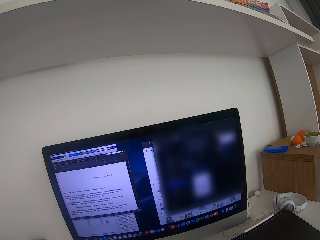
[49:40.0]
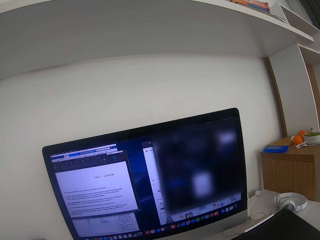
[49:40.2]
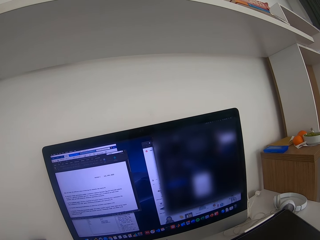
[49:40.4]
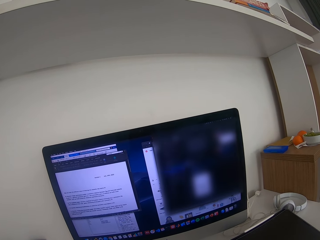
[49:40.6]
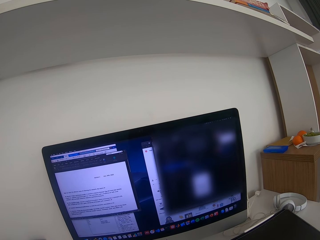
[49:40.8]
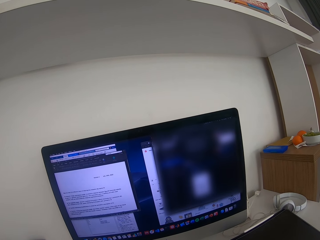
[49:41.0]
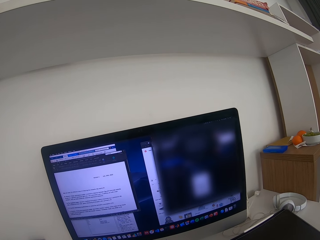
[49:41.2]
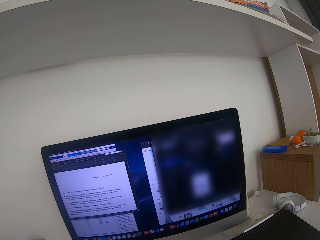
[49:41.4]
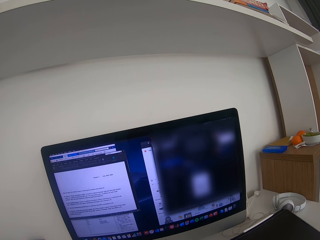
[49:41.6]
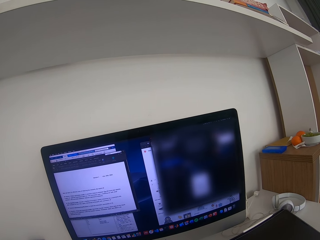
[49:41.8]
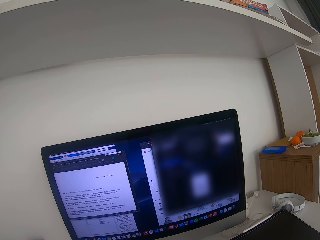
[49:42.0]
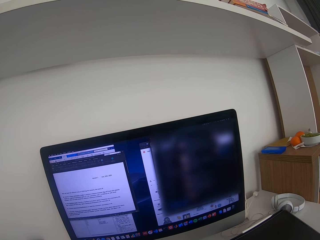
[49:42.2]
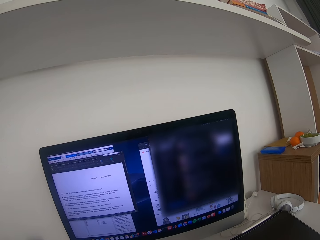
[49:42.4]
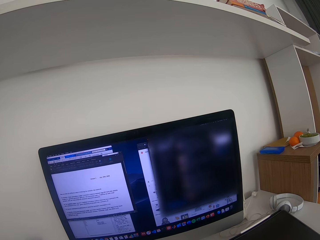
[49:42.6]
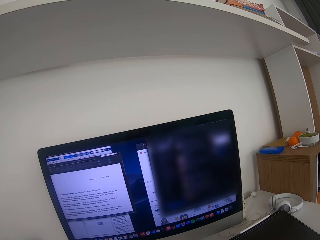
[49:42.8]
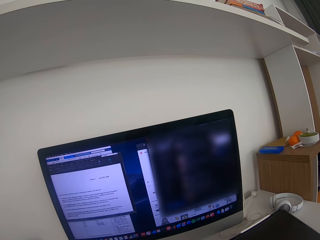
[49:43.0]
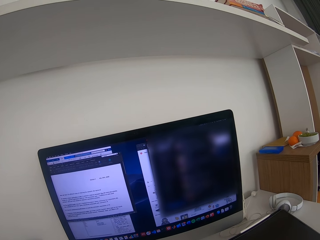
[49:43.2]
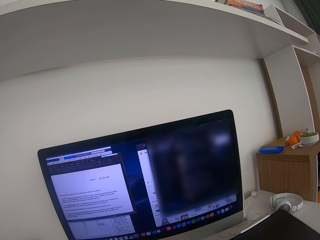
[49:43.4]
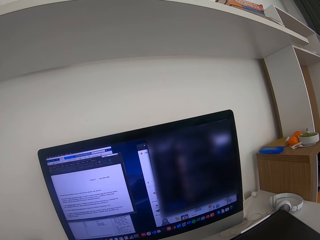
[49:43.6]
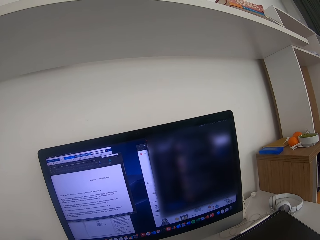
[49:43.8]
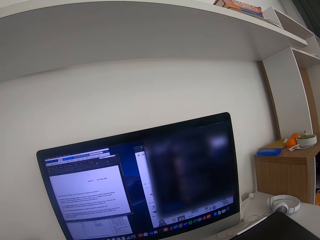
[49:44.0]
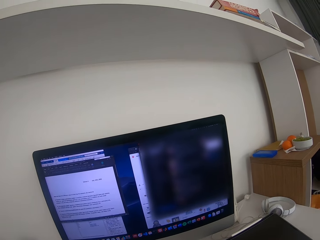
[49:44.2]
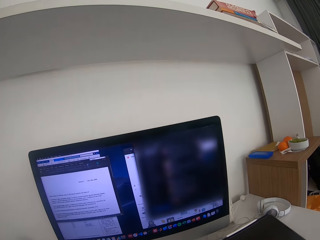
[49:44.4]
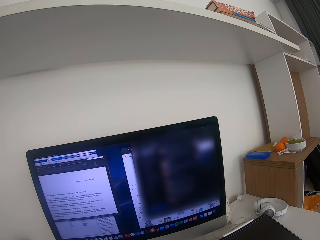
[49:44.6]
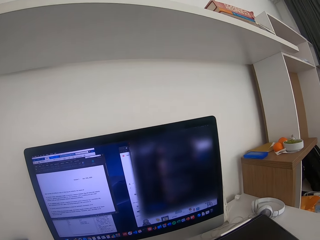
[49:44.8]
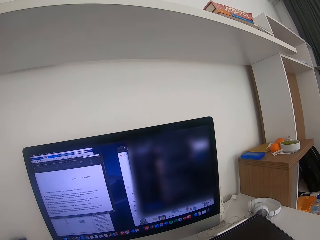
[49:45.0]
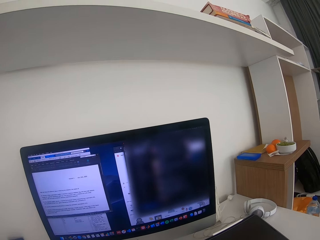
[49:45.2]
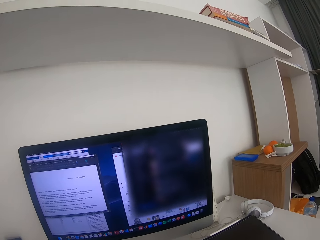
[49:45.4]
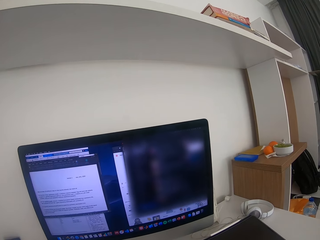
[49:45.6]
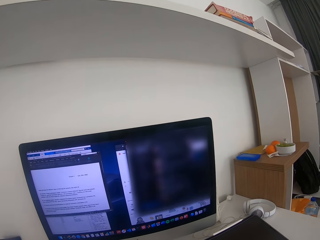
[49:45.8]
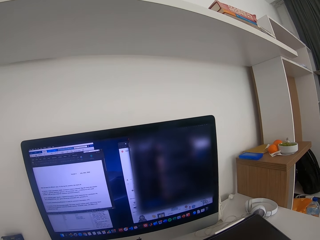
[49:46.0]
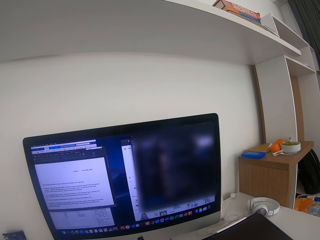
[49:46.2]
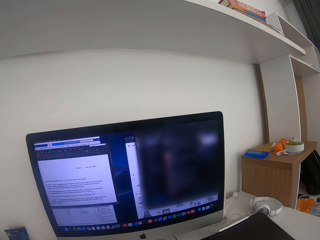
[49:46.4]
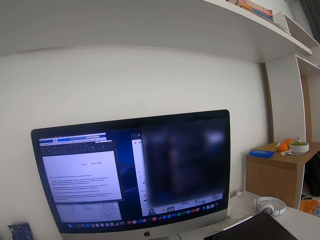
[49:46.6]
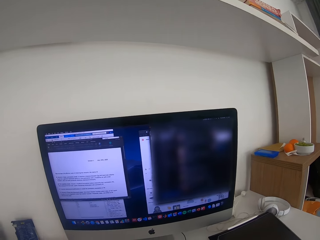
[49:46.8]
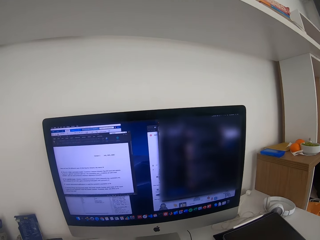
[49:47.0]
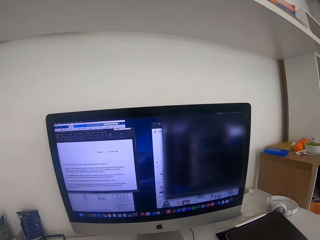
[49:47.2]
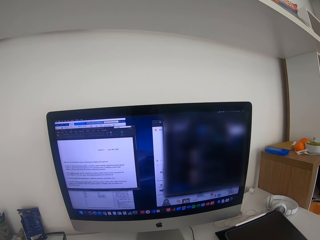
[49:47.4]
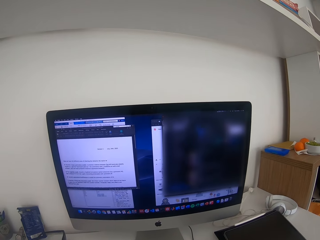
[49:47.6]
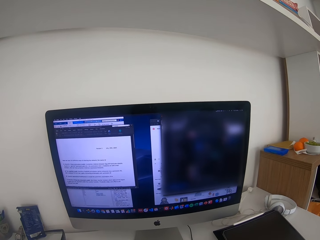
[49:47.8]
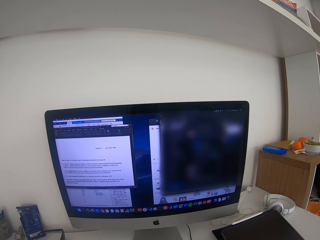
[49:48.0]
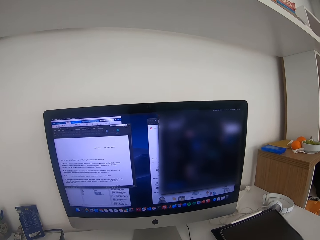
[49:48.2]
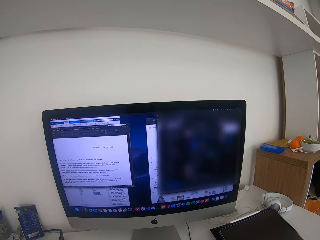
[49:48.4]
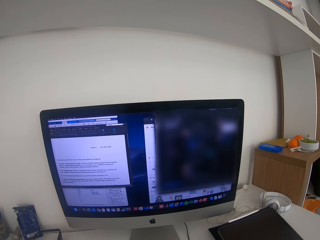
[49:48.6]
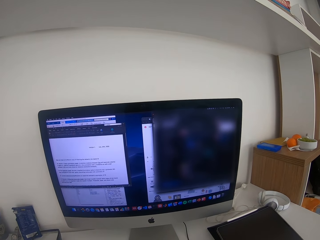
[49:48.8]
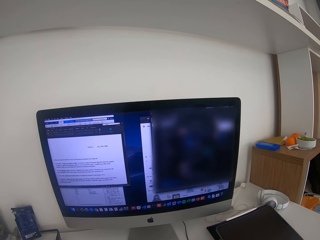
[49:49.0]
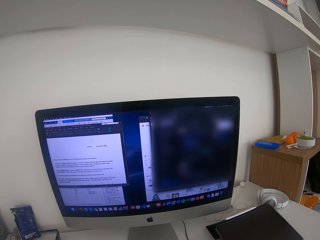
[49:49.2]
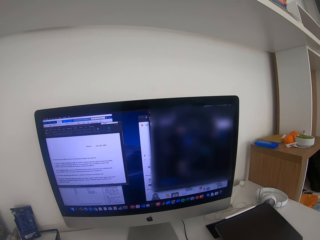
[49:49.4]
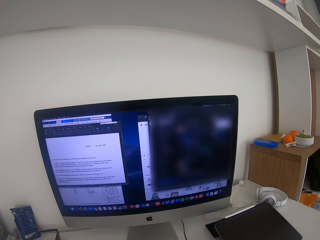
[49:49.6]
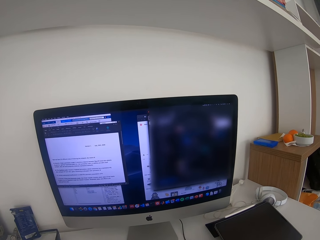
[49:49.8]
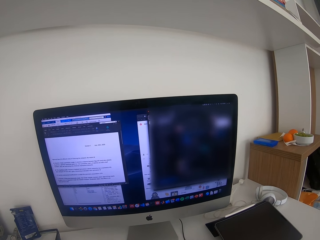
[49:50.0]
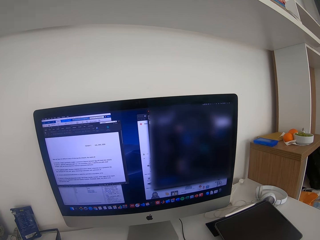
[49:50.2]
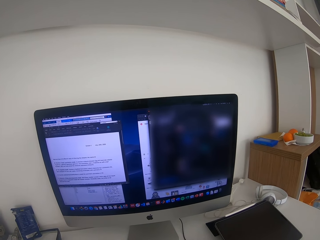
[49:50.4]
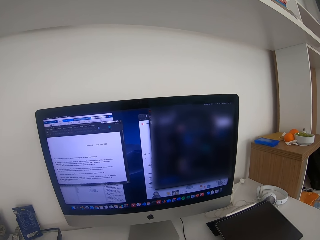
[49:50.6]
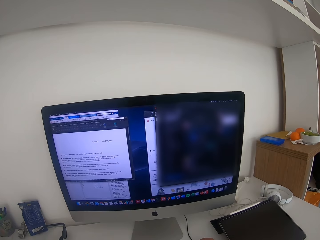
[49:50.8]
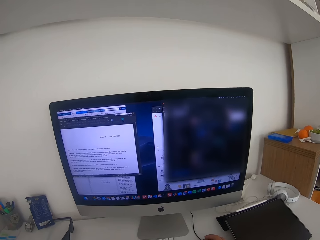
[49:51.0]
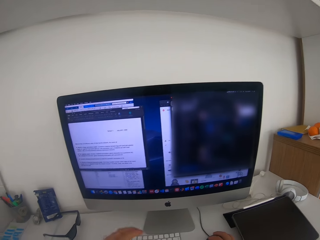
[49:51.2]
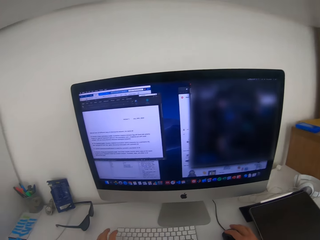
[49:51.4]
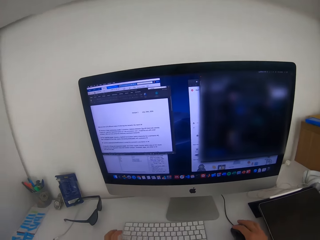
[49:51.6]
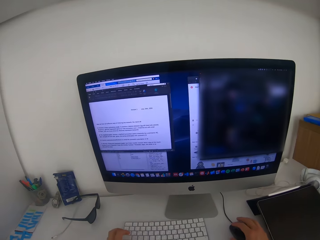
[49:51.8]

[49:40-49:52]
The camera wearer scrolls the document on the computer with a mouse. They are pressing the mouse.

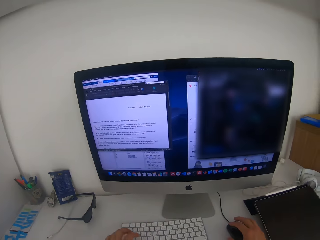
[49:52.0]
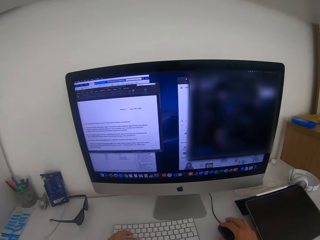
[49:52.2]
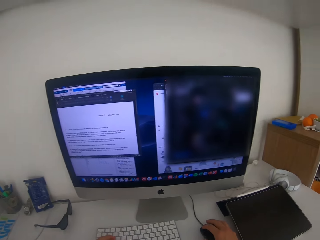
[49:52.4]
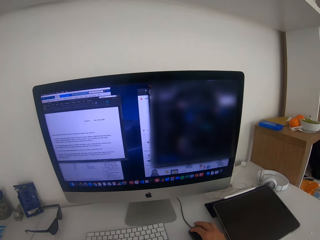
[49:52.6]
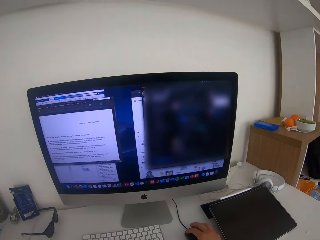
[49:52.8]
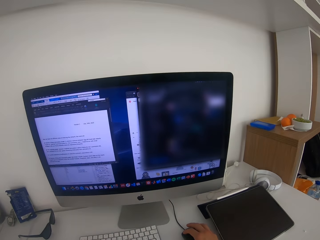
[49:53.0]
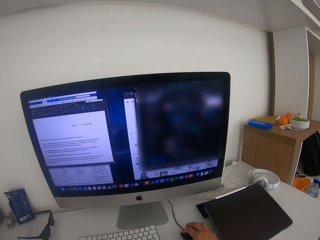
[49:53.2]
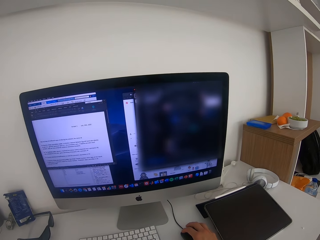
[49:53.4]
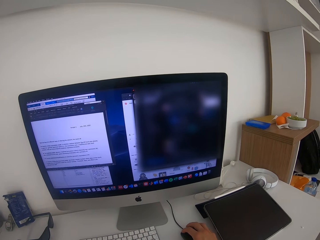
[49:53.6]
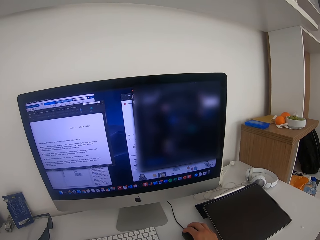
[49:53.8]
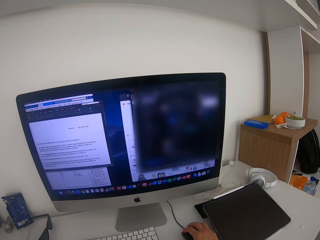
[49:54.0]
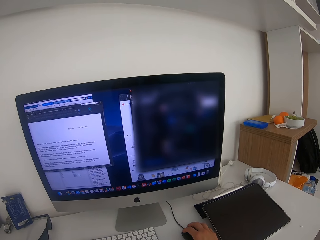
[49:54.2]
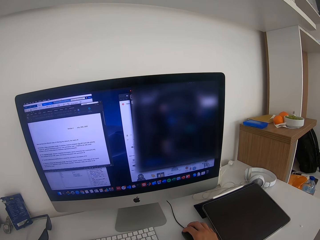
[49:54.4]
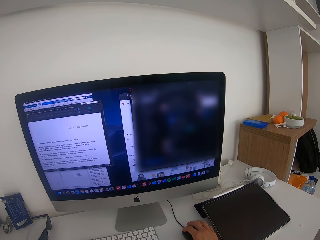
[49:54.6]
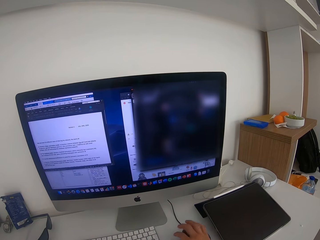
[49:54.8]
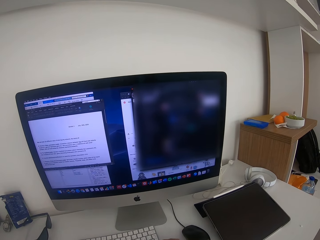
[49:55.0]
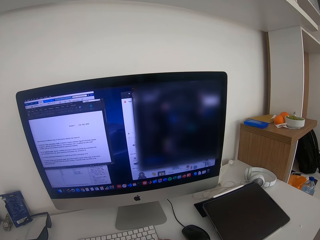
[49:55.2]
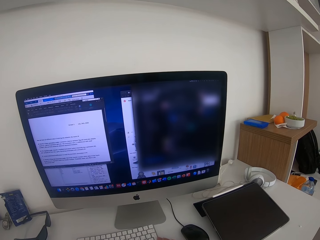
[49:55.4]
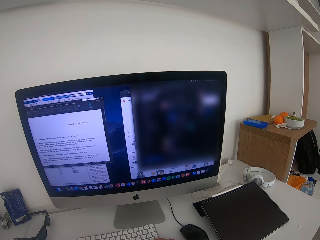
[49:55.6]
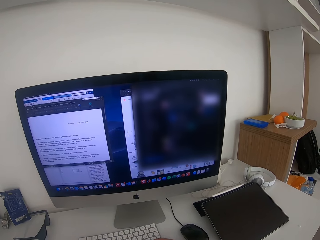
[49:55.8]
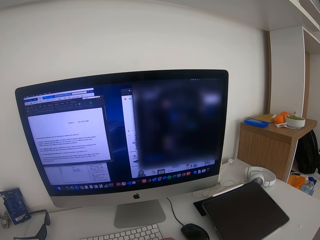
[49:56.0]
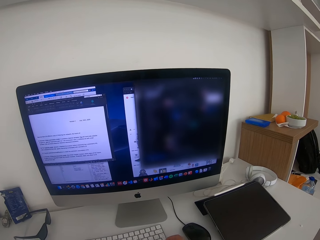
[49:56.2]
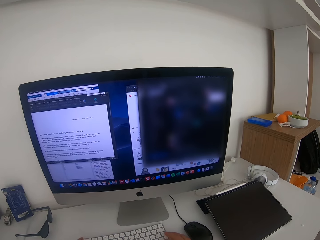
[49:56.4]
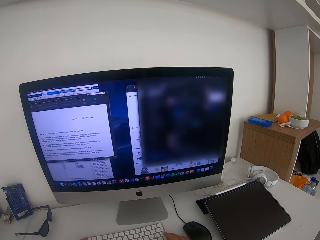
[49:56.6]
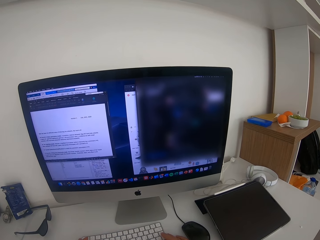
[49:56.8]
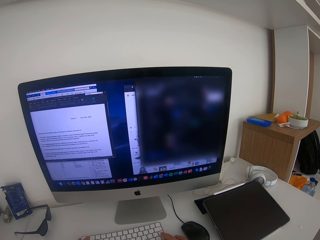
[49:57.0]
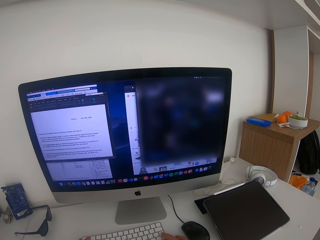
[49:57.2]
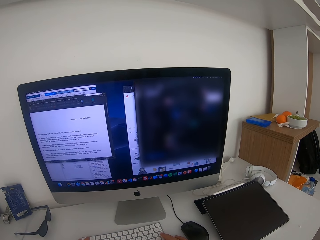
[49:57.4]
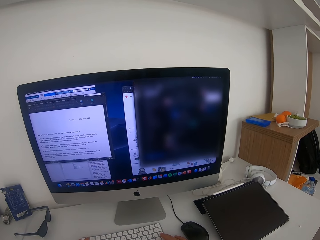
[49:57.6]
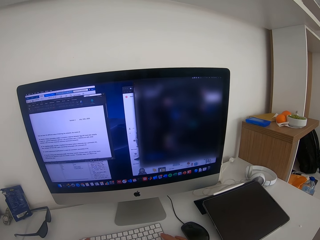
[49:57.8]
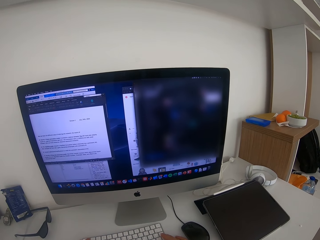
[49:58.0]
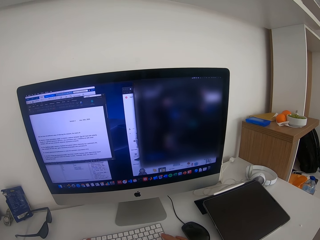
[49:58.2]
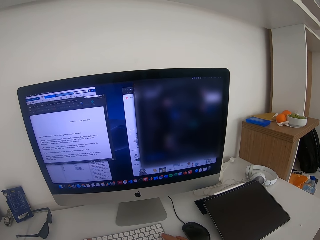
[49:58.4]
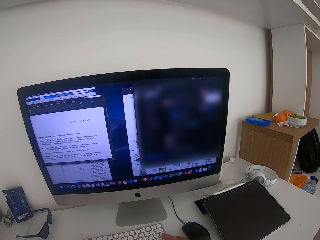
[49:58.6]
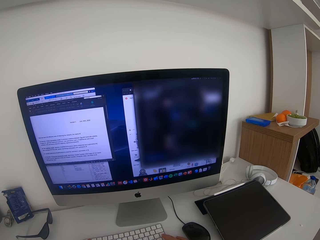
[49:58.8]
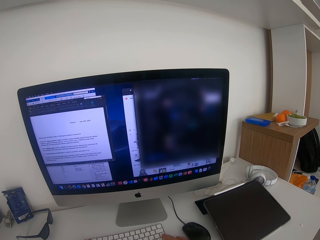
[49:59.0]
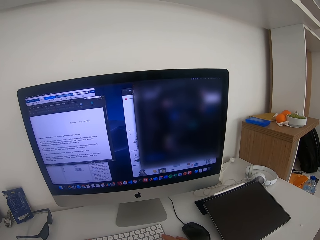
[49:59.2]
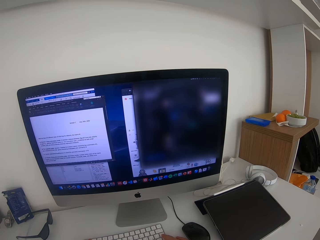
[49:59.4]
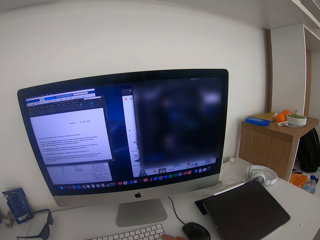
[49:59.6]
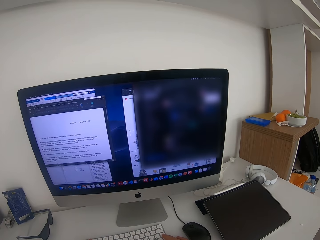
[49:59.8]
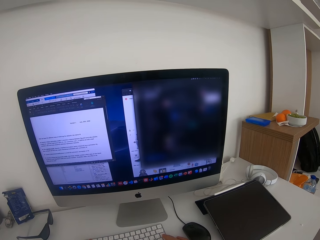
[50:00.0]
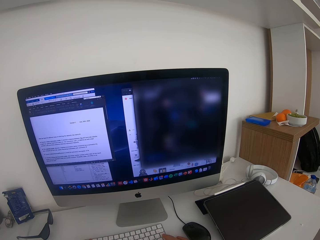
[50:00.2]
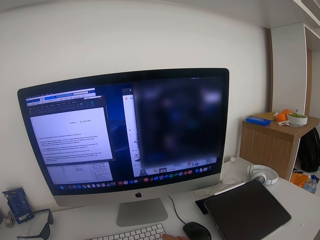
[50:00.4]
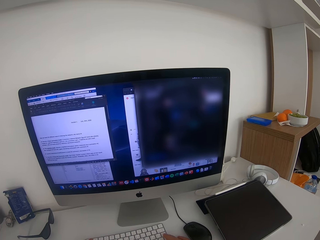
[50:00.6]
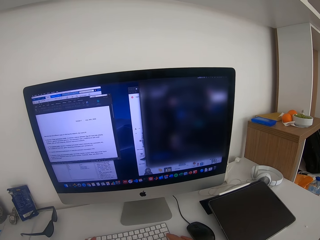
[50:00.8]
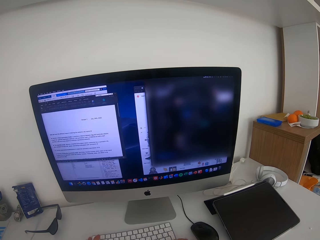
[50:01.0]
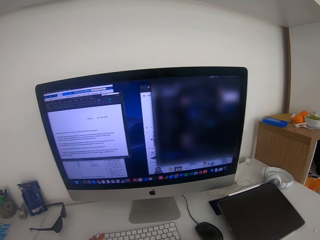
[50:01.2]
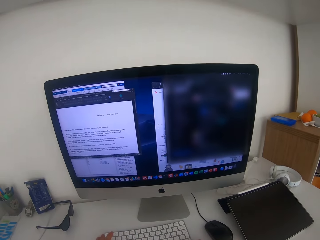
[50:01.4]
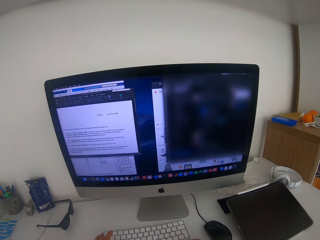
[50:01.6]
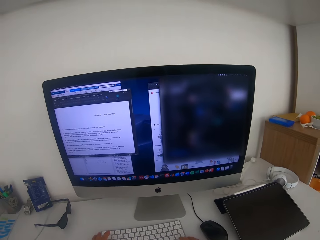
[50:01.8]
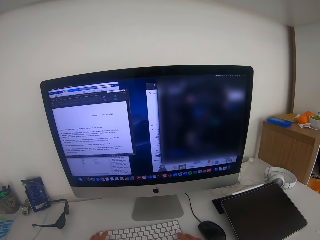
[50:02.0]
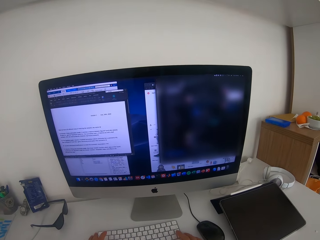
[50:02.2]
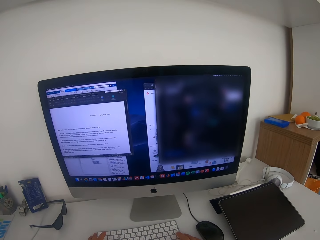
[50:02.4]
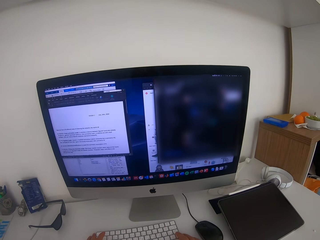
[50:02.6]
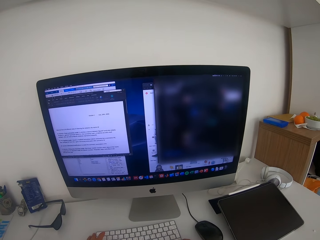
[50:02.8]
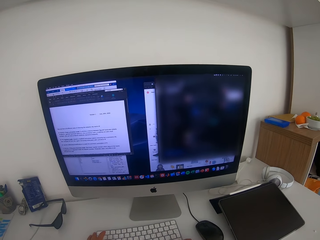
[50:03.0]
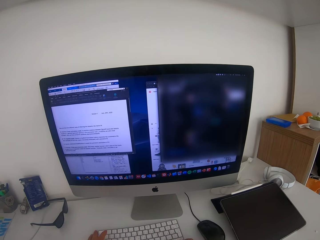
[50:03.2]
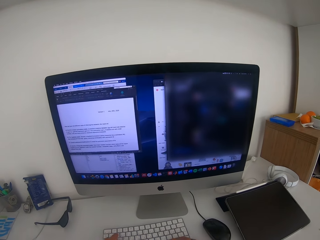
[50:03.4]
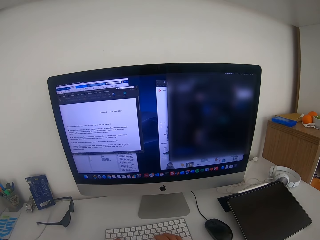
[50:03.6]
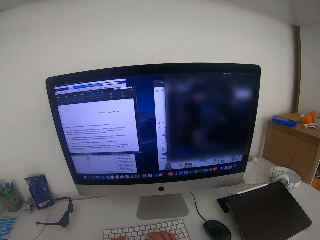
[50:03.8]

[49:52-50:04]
The camera wearer types on the keyboard.
